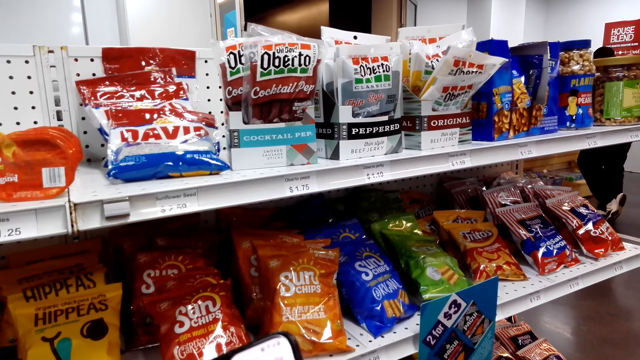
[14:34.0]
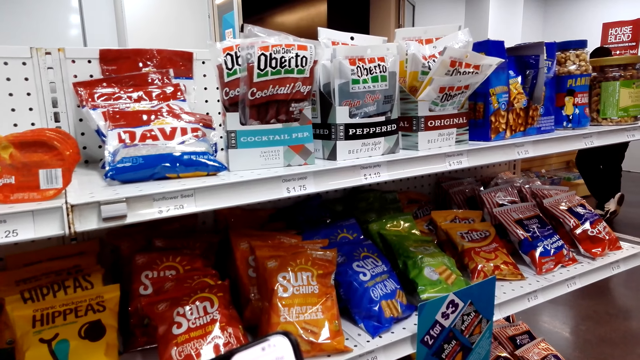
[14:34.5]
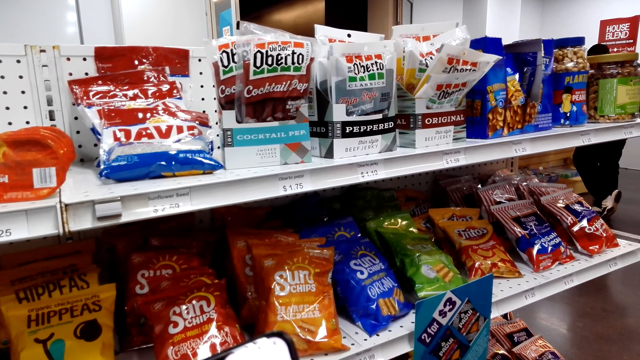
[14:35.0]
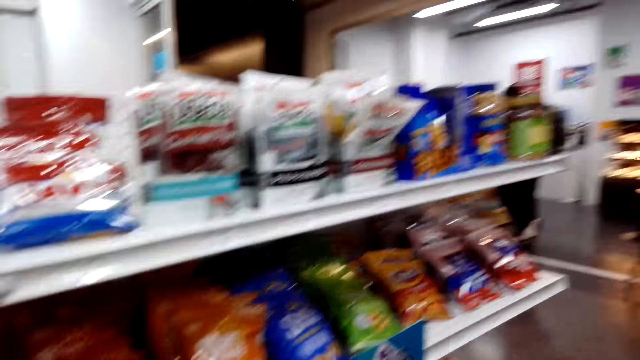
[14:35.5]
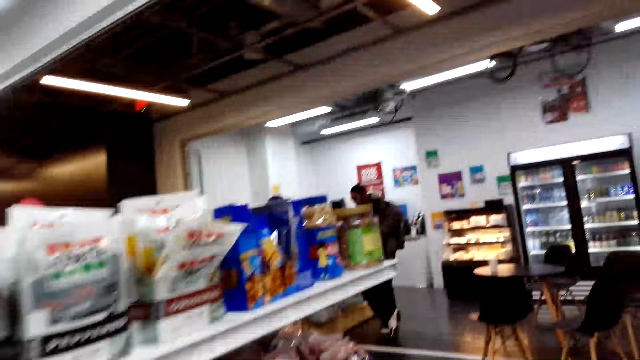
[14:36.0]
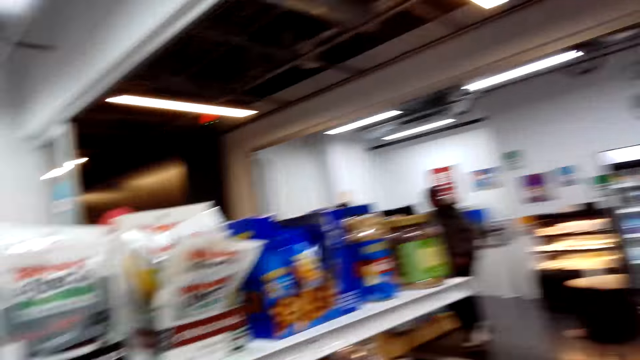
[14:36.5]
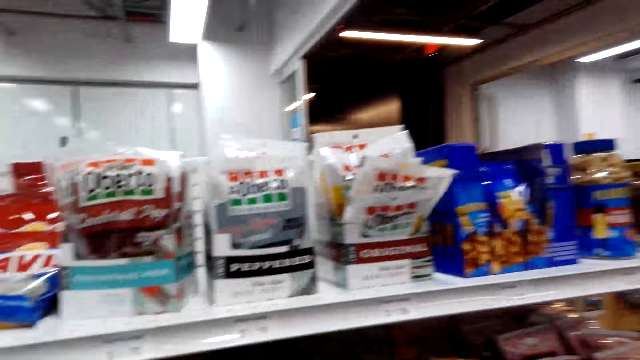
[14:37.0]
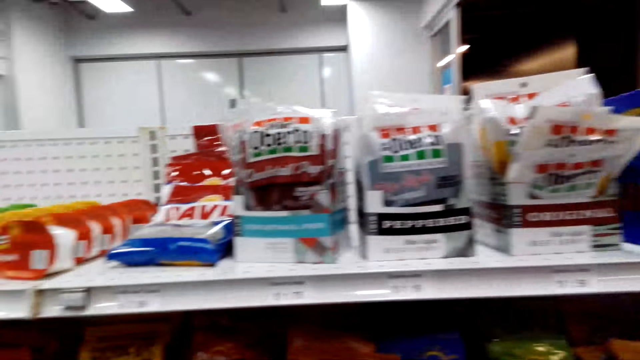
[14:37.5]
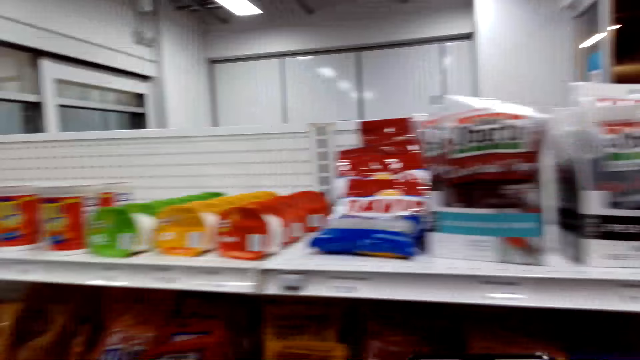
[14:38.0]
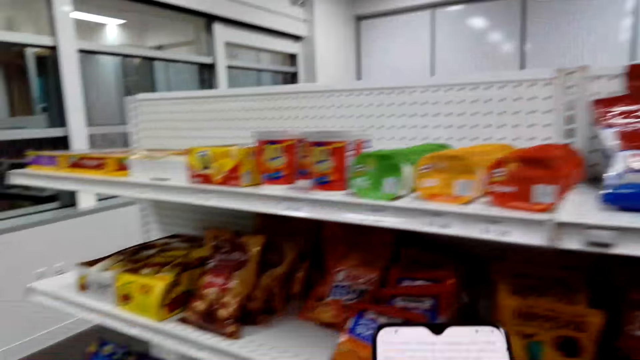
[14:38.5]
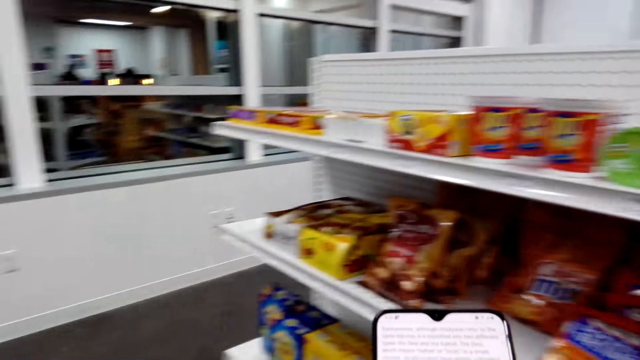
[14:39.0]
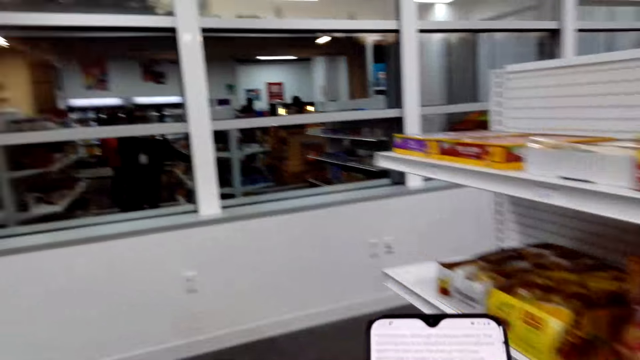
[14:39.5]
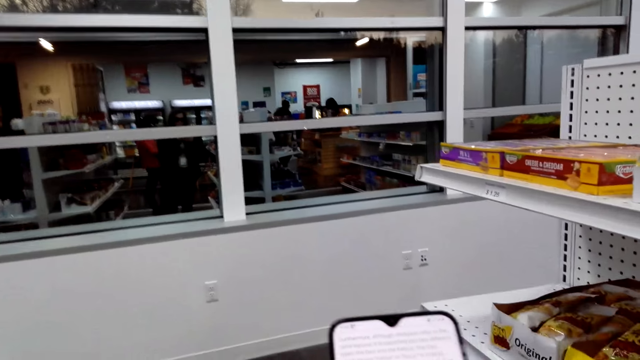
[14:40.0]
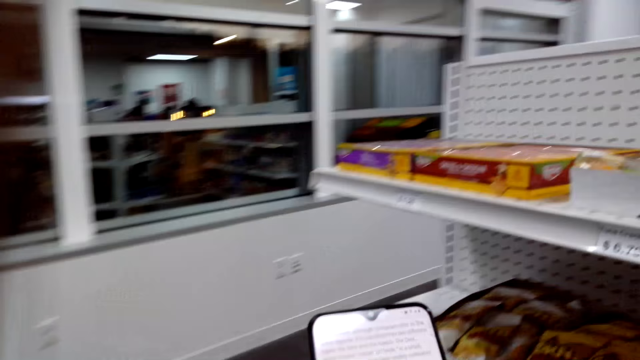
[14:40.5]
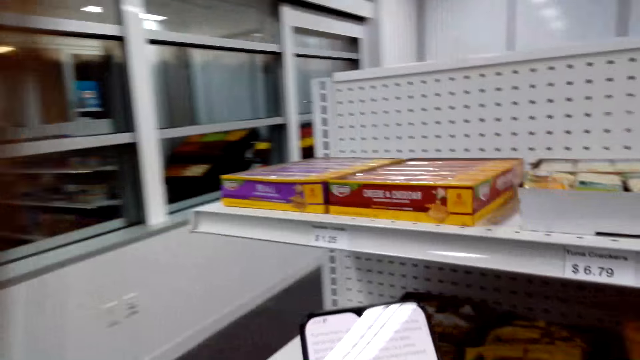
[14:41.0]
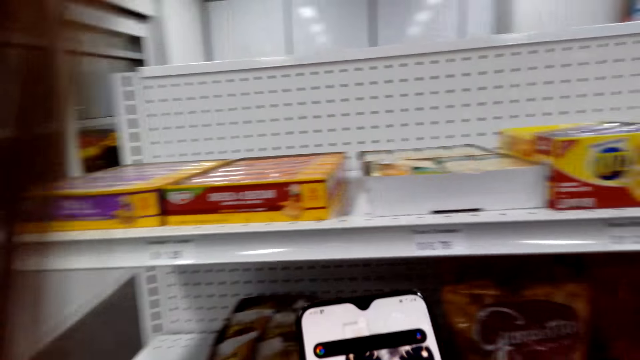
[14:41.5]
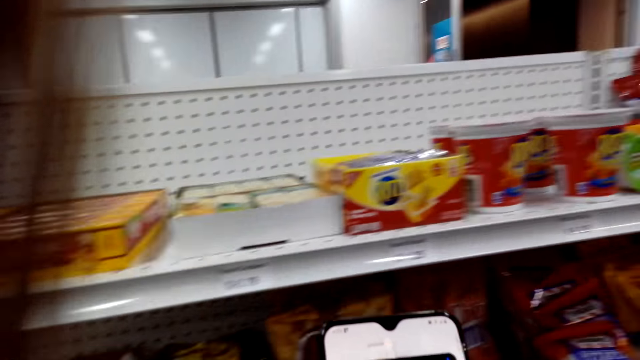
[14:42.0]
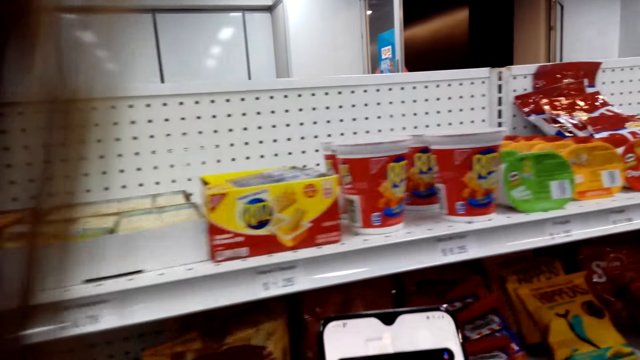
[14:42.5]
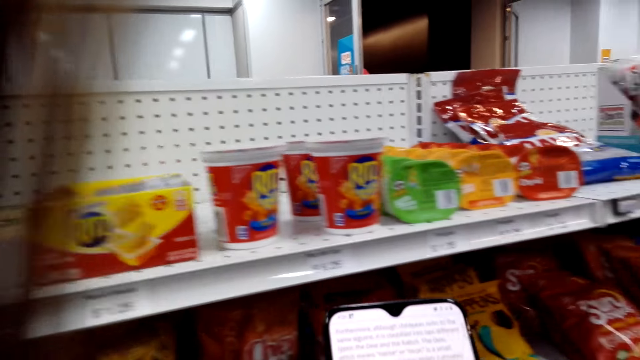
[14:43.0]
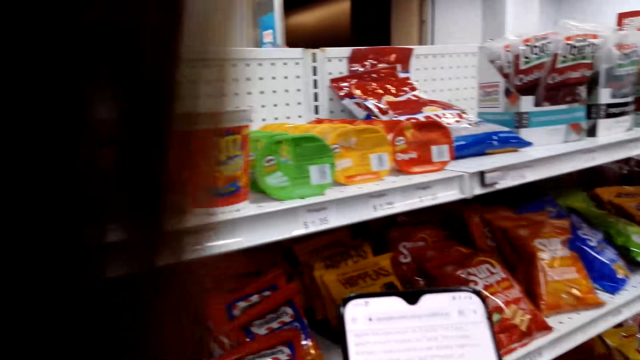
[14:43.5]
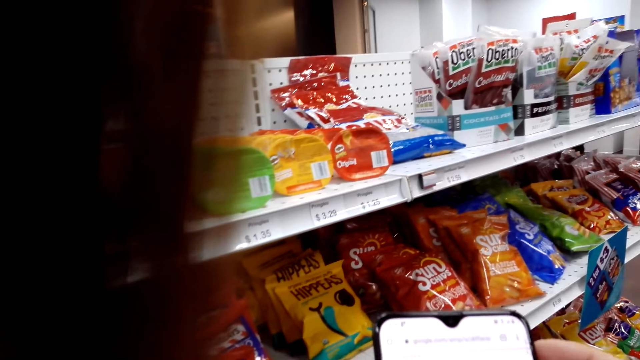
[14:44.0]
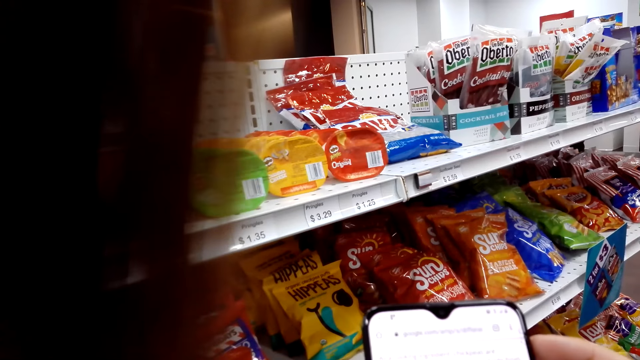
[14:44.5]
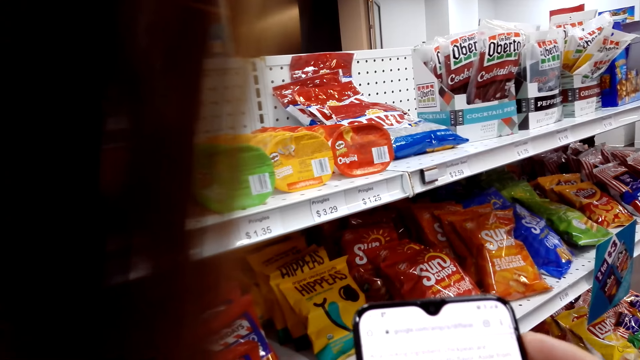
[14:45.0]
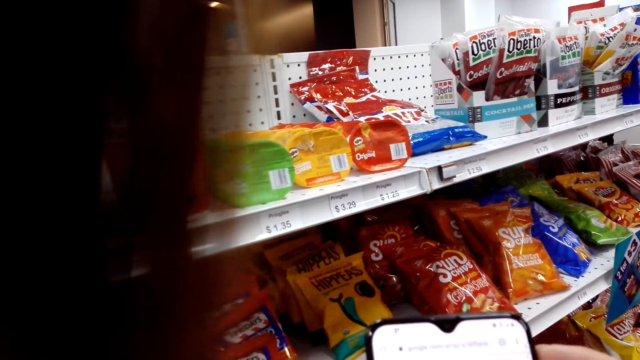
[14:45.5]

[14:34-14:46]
The camera wearer walks around the supermarket. They operate her phone. They converse with a female.

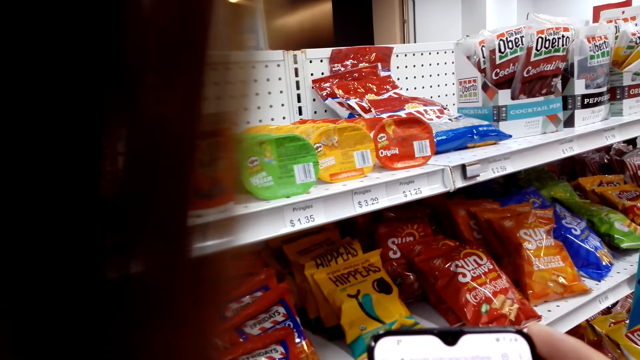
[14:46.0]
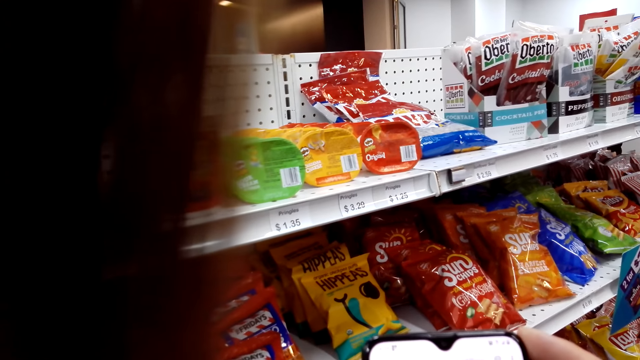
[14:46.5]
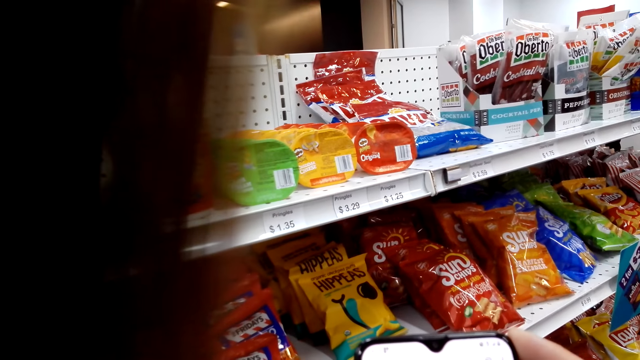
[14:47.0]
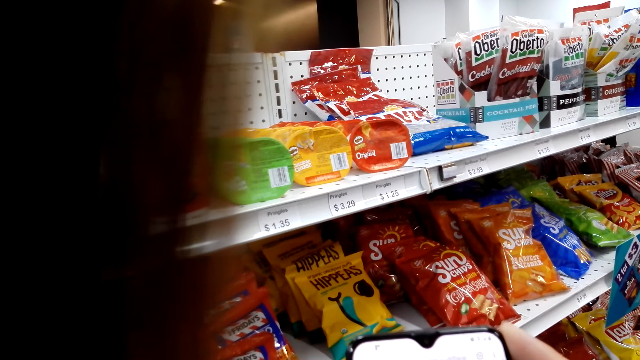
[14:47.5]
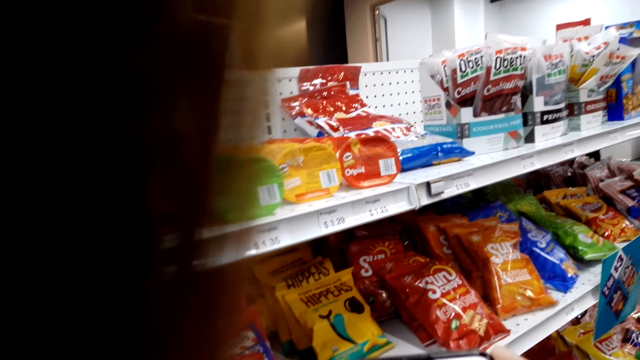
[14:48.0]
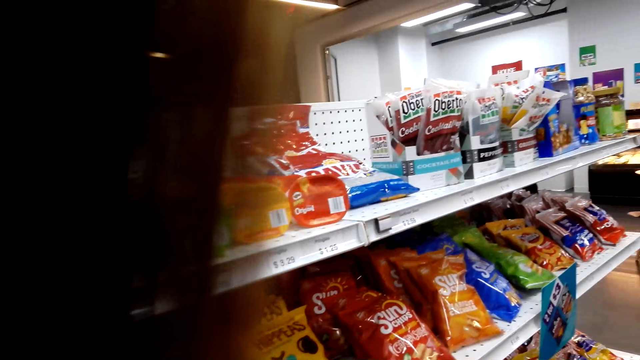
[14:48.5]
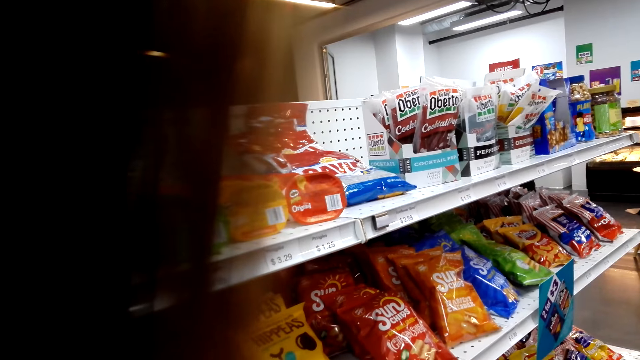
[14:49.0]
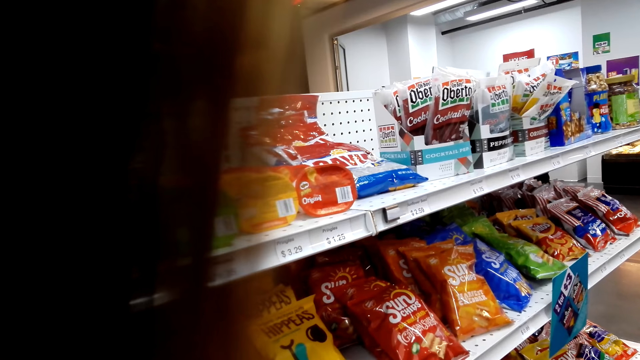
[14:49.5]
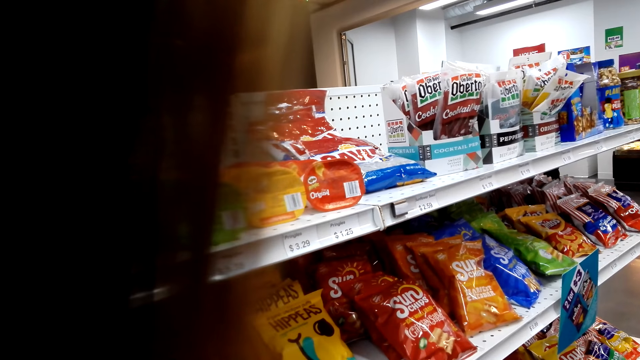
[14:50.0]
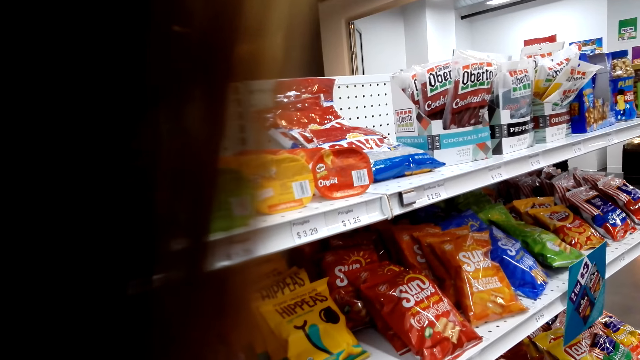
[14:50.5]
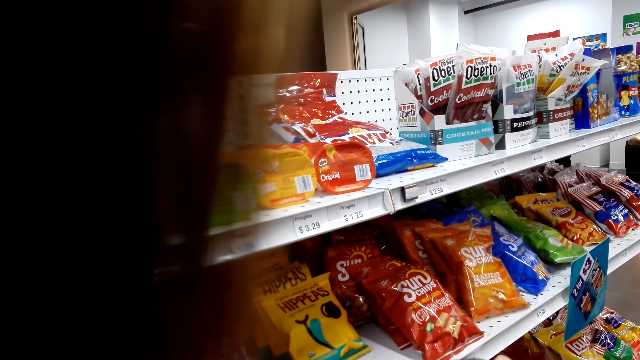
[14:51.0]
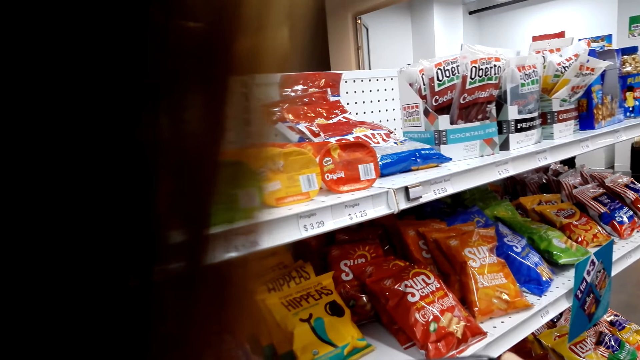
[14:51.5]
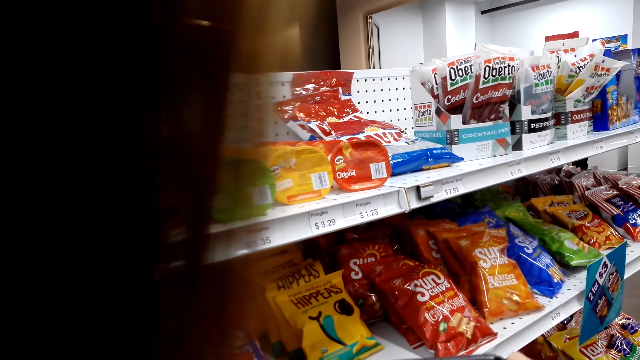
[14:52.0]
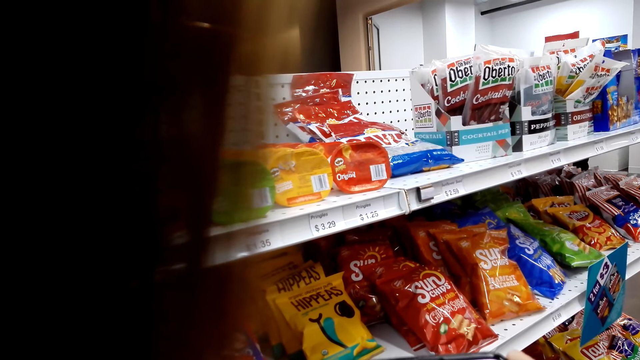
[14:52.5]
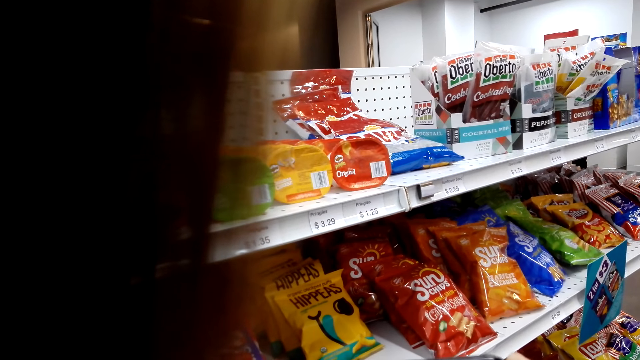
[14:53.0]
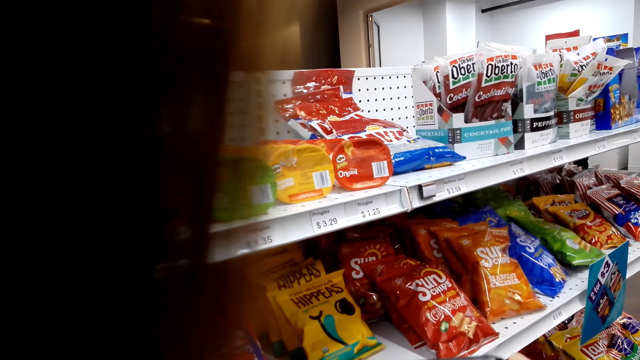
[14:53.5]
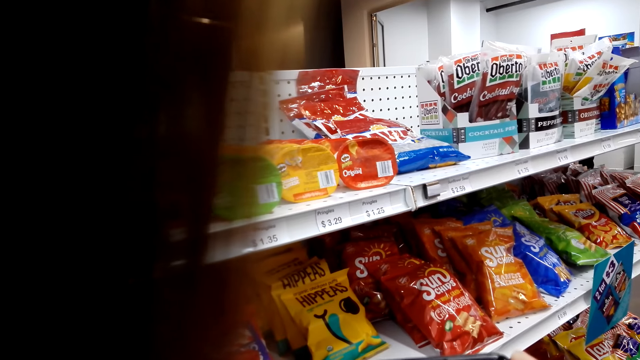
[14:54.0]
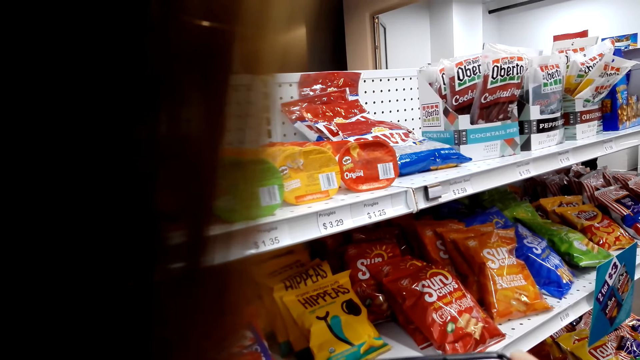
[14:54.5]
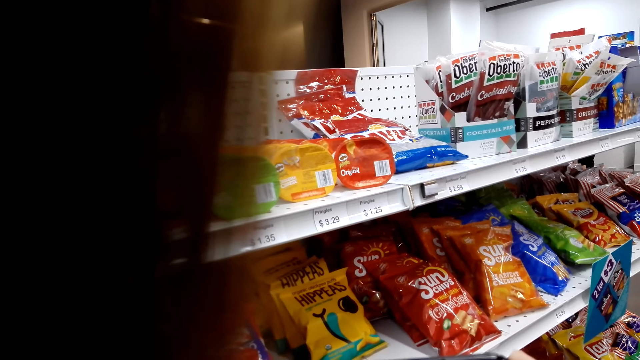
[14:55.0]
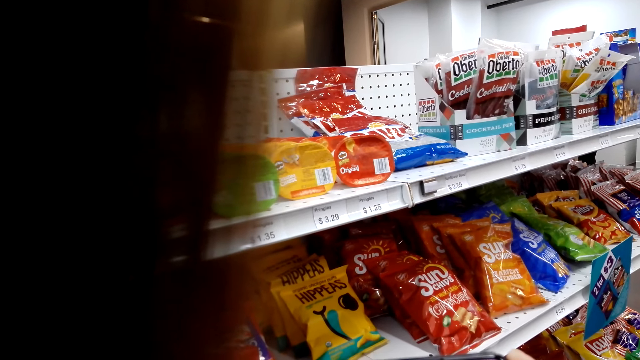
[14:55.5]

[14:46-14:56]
The camera wearer looks around.
